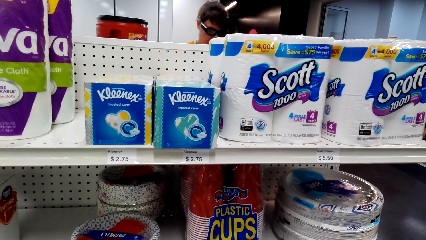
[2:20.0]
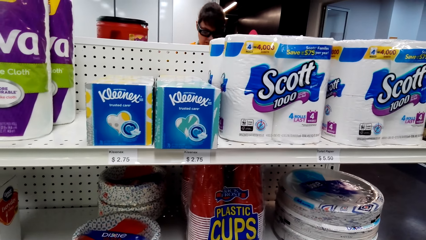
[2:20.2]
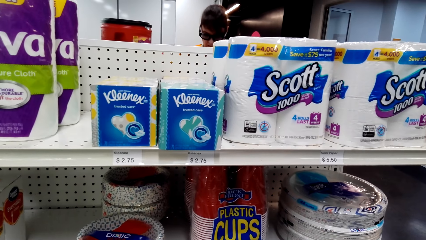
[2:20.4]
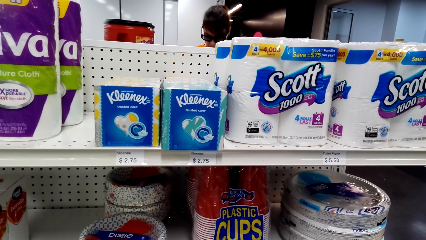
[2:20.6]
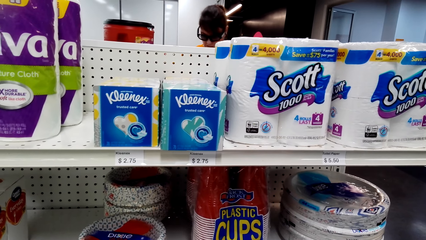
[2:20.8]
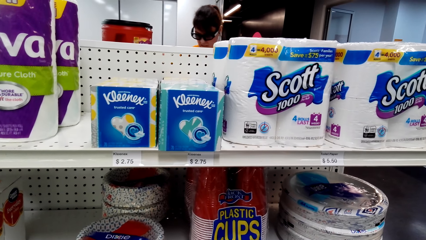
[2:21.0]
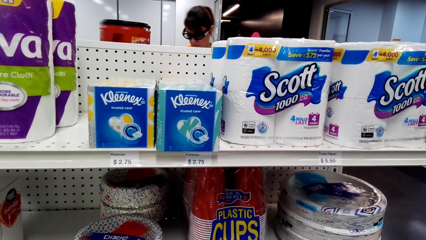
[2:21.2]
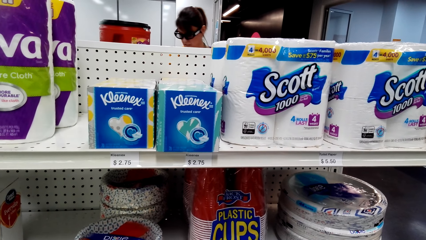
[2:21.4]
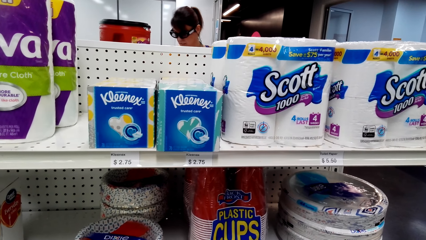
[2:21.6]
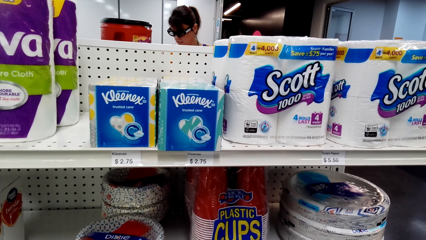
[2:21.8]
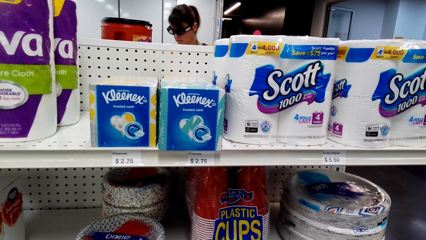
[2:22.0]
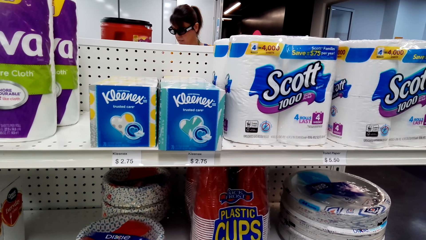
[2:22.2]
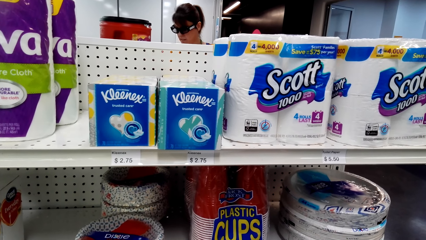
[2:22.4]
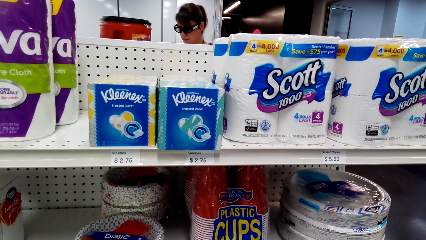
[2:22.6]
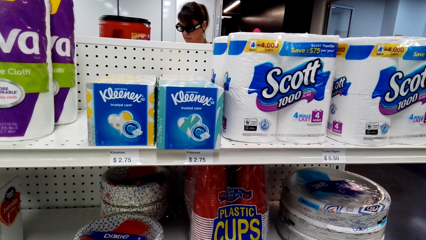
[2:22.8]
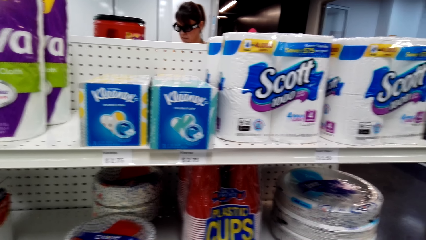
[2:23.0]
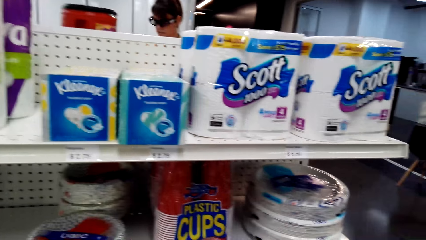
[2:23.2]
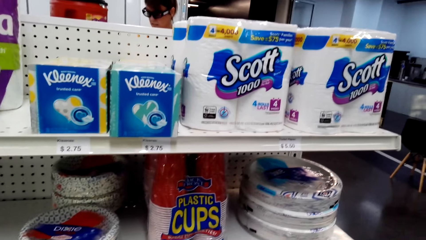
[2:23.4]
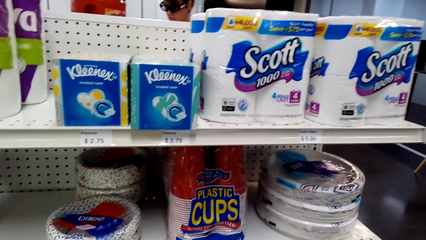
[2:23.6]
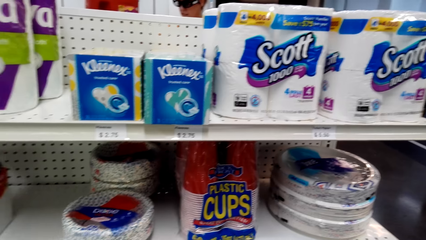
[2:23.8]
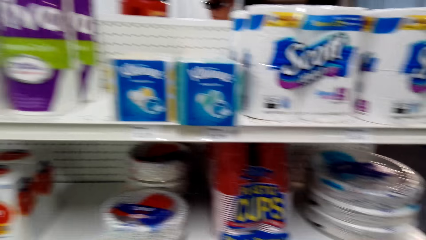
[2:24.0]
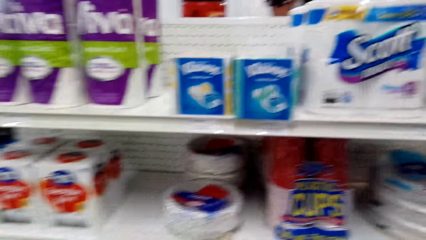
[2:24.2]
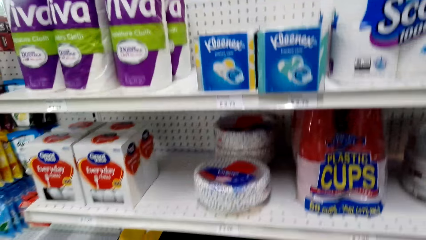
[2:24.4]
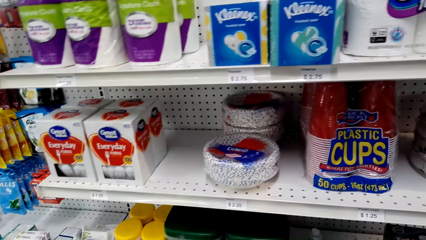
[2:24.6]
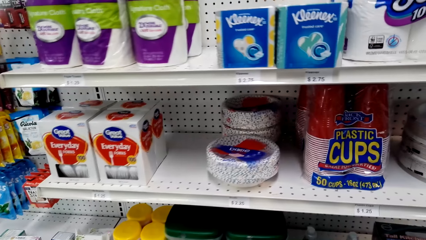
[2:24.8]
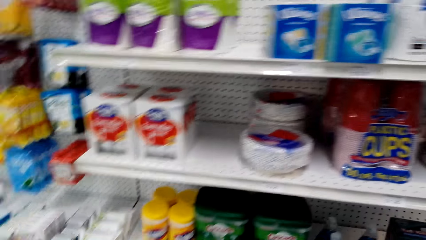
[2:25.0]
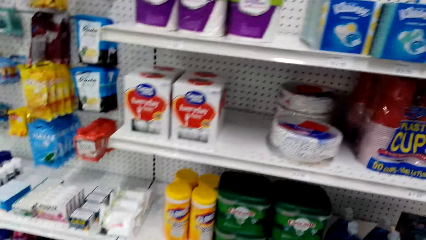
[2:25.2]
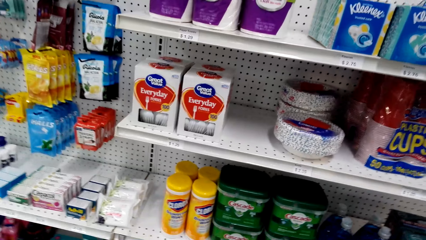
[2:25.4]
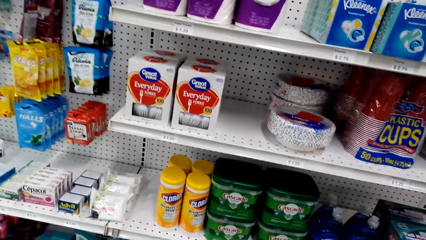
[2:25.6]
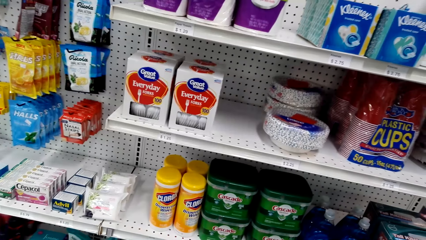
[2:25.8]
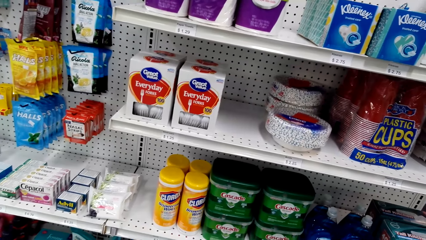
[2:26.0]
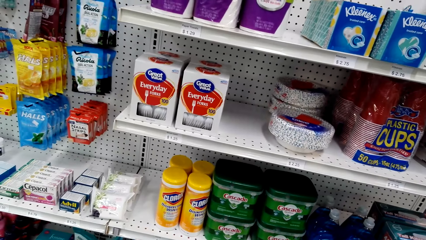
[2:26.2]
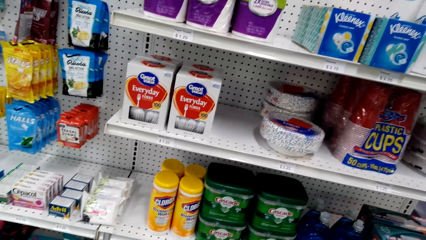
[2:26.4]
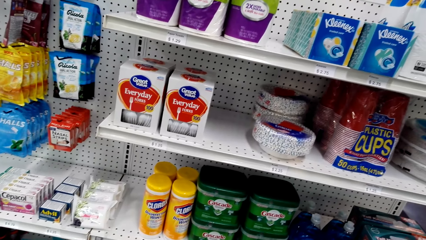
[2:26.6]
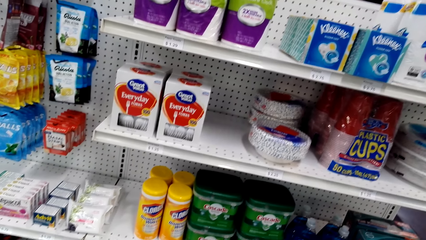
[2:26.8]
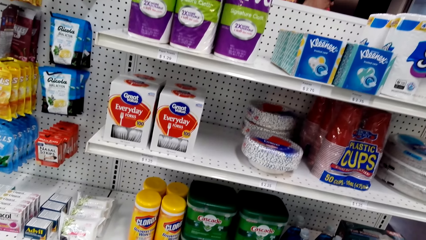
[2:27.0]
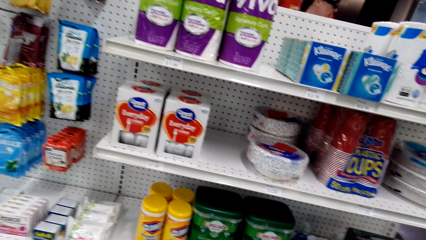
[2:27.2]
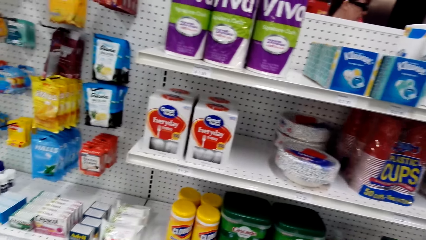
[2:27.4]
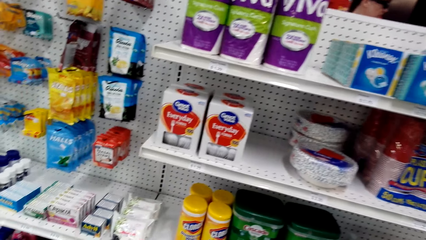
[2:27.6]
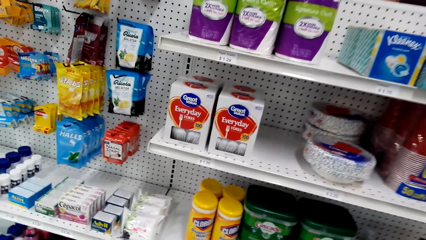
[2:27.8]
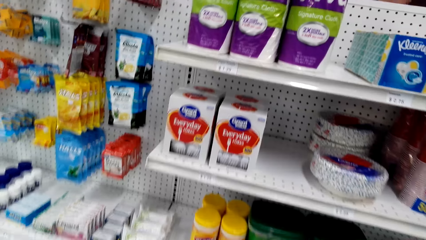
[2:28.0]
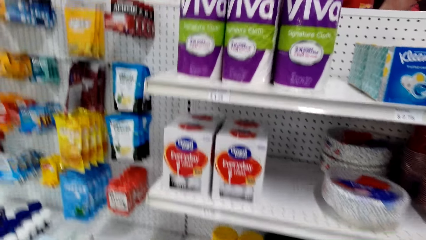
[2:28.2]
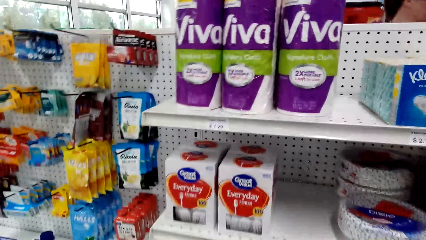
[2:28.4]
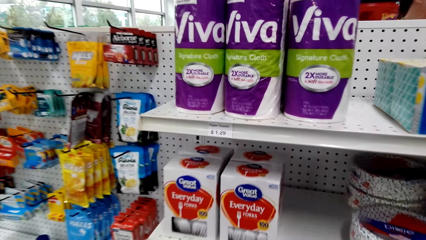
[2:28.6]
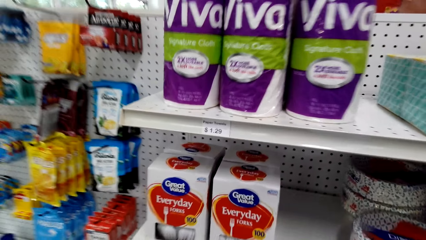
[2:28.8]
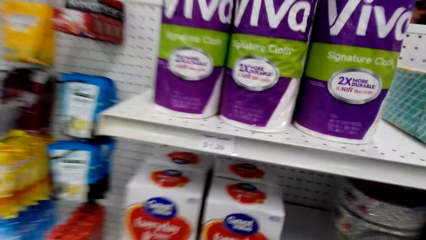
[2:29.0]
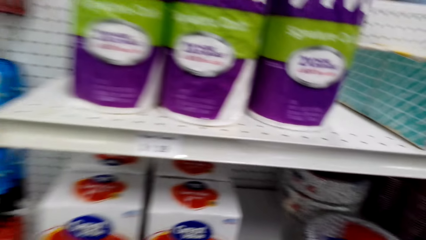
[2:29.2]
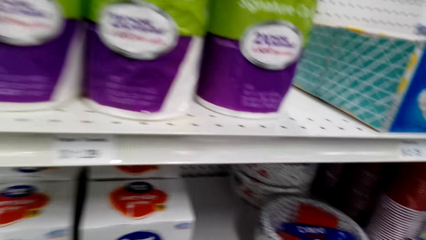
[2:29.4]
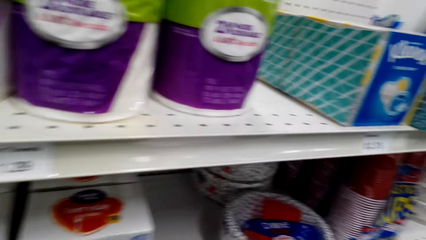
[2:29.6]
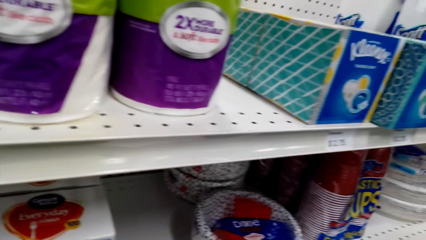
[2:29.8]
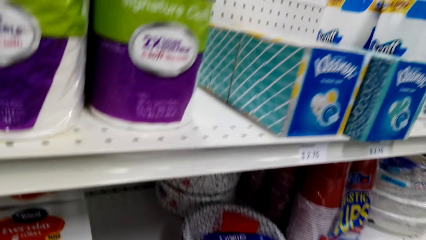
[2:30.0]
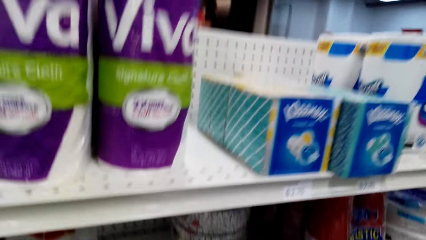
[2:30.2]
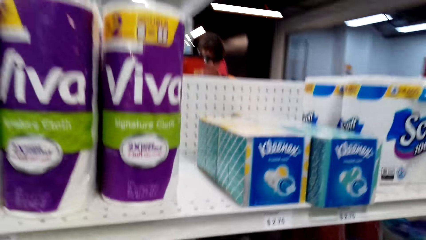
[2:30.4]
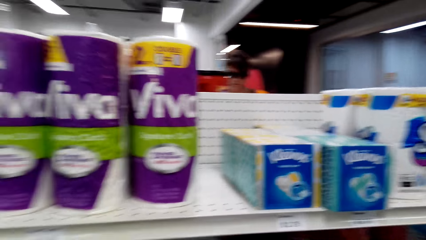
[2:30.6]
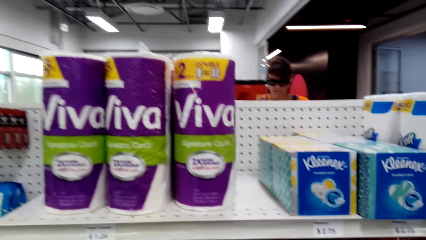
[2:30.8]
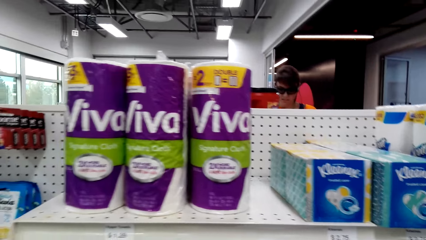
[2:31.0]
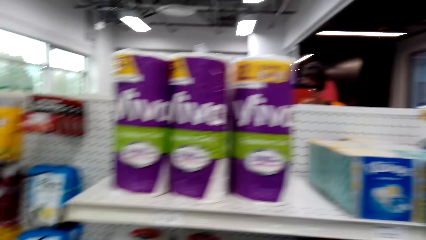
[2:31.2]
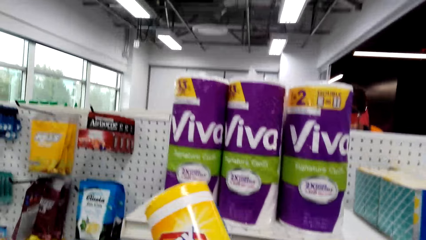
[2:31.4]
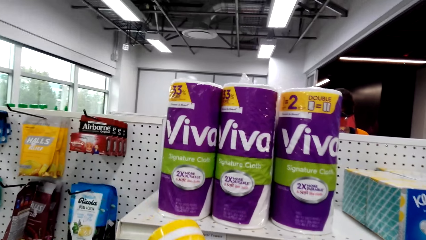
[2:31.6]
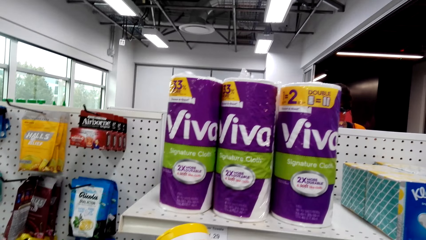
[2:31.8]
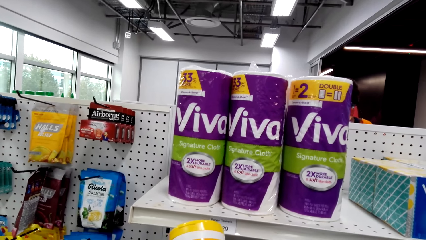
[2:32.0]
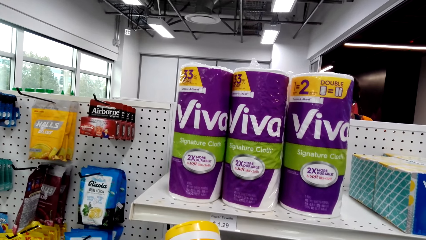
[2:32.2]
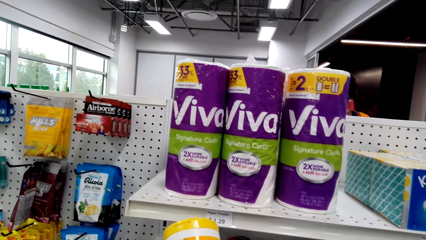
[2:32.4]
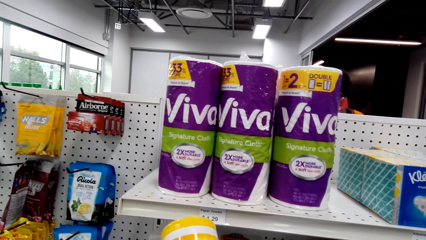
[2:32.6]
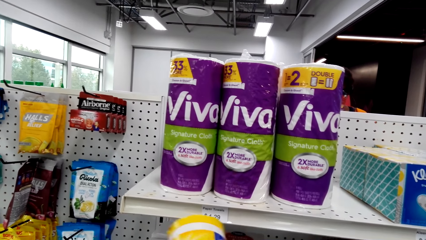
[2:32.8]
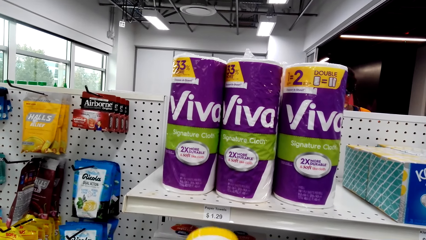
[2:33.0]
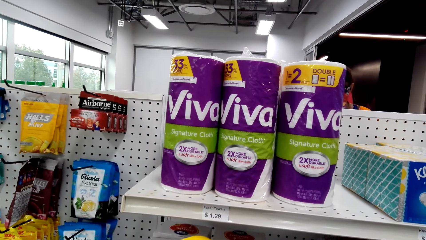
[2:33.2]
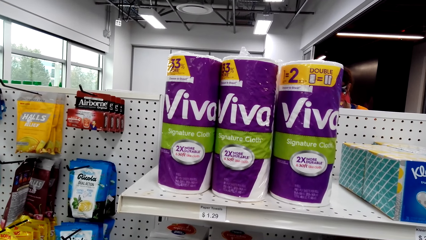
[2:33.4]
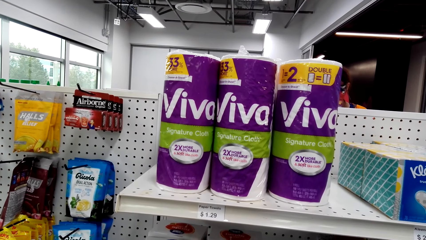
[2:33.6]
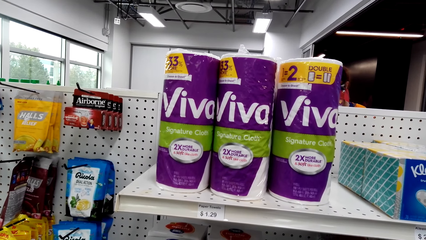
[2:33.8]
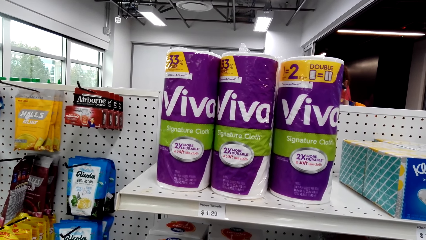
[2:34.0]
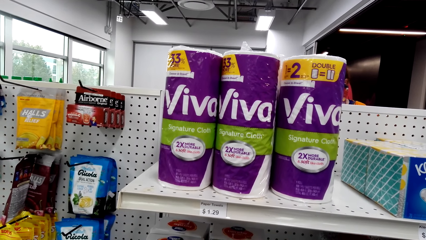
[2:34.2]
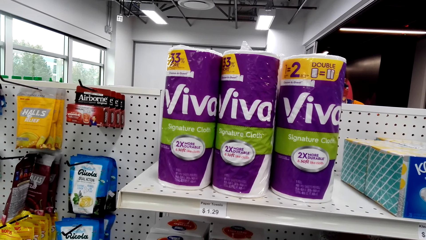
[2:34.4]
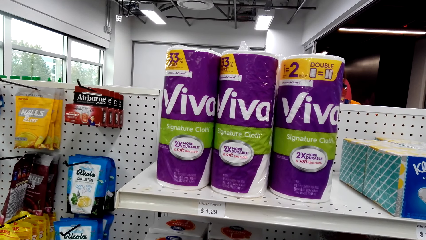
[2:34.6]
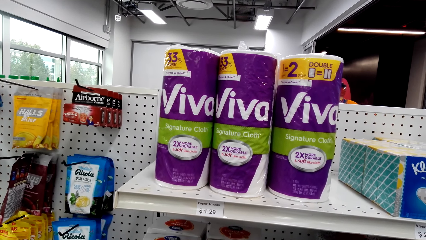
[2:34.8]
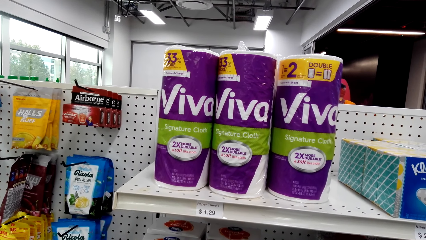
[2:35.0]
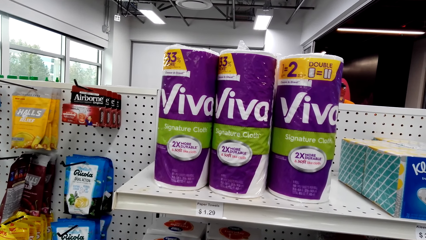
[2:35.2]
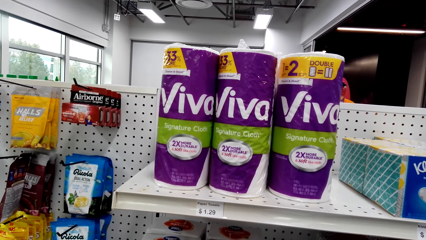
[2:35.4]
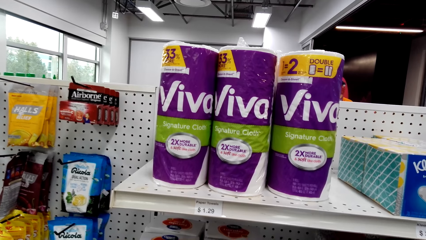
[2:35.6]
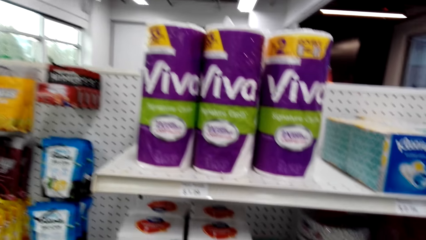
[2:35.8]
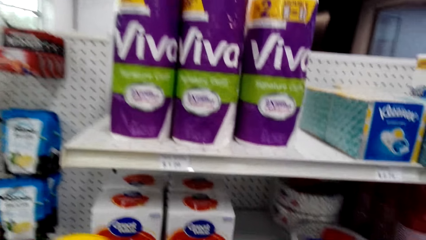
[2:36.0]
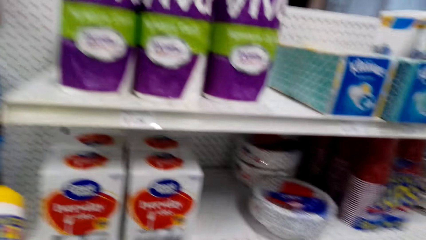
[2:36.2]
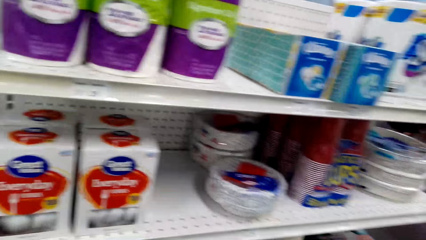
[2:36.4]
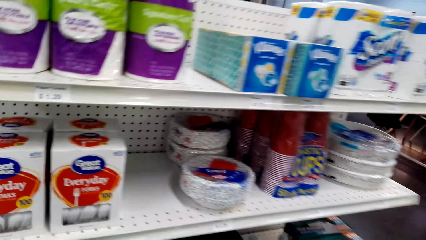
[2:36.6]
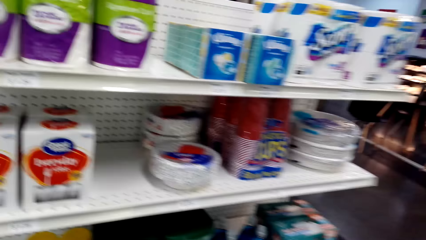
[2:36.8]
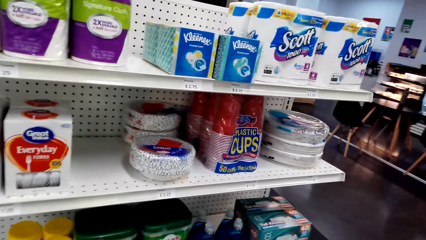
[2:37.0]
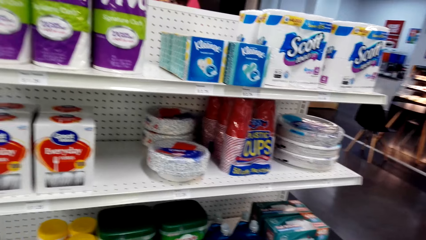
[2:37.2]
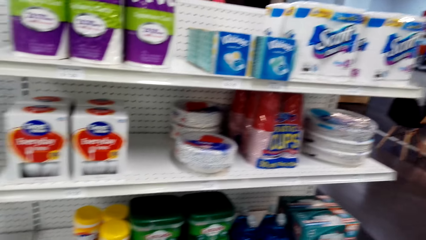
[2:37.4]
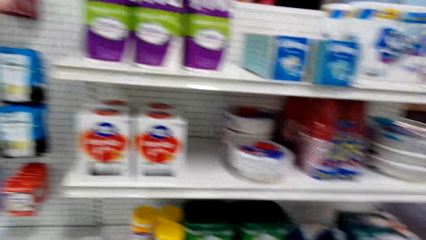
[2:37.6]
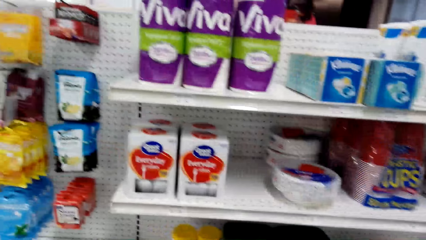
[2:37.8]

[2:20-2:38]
The camera wearer looks around the supermarket. They pick Clorox disinfectant from the shelf.
